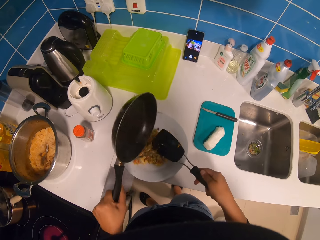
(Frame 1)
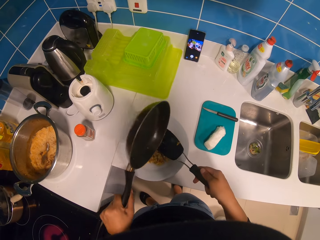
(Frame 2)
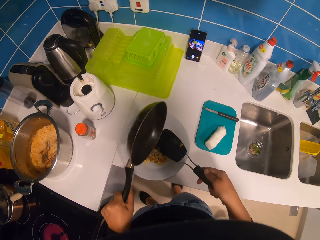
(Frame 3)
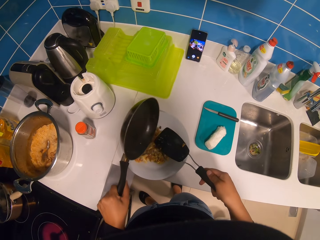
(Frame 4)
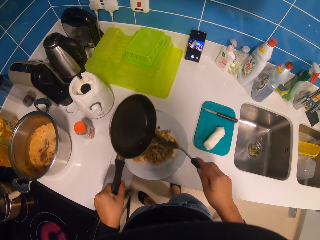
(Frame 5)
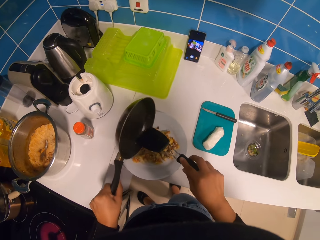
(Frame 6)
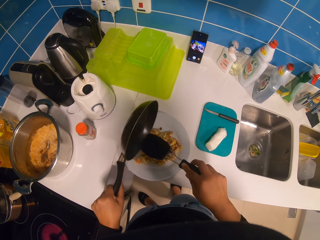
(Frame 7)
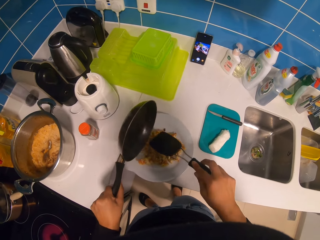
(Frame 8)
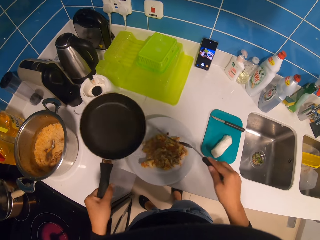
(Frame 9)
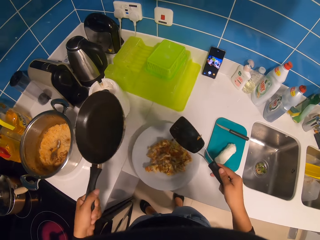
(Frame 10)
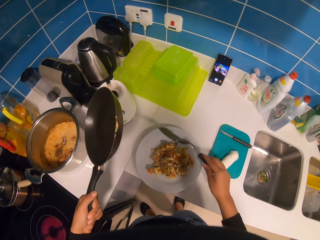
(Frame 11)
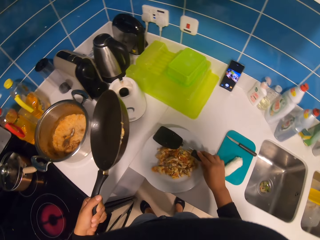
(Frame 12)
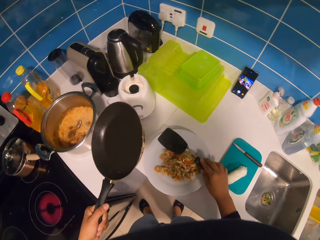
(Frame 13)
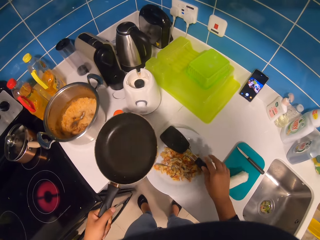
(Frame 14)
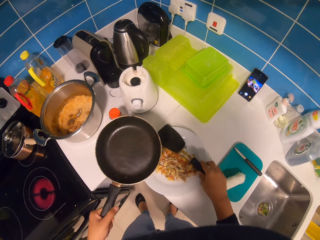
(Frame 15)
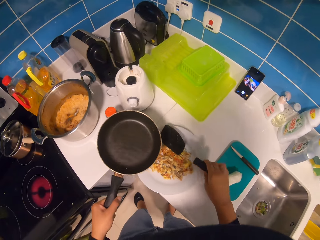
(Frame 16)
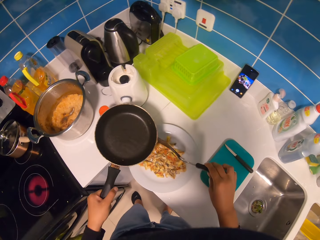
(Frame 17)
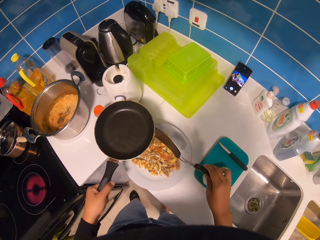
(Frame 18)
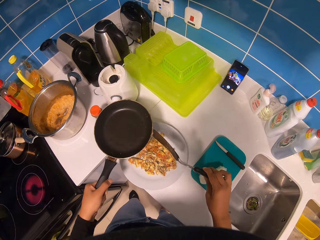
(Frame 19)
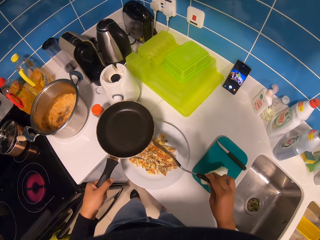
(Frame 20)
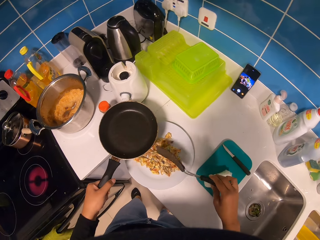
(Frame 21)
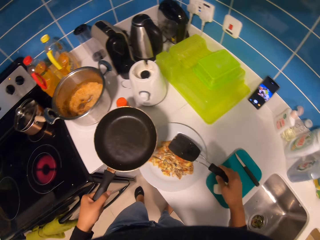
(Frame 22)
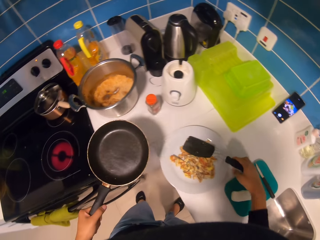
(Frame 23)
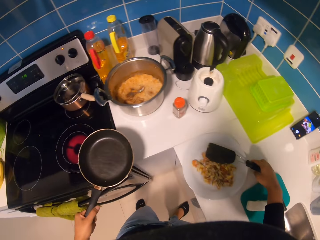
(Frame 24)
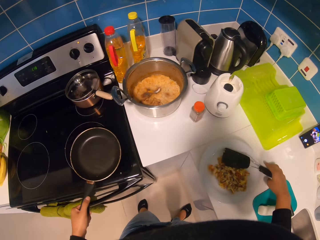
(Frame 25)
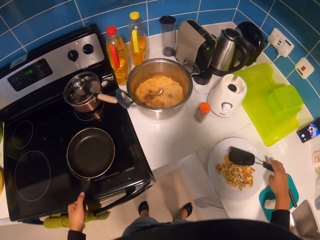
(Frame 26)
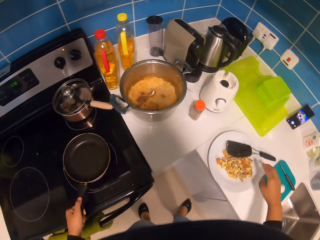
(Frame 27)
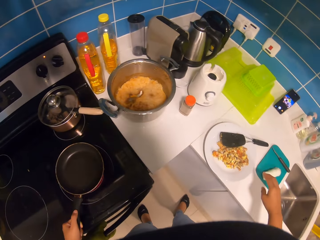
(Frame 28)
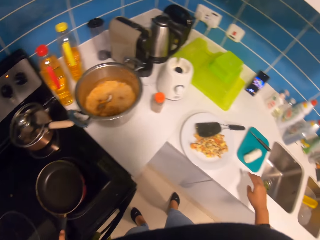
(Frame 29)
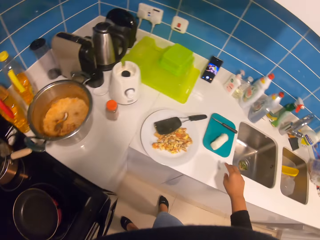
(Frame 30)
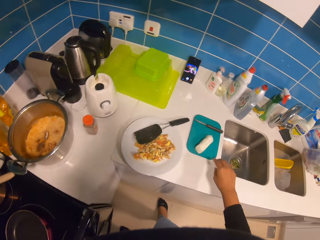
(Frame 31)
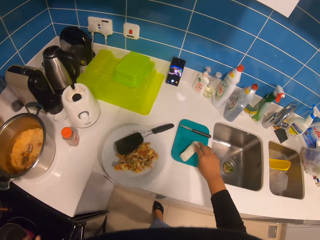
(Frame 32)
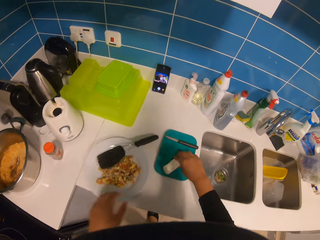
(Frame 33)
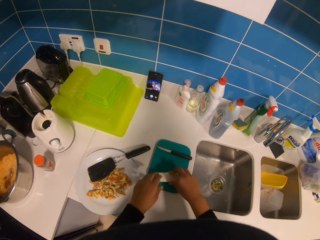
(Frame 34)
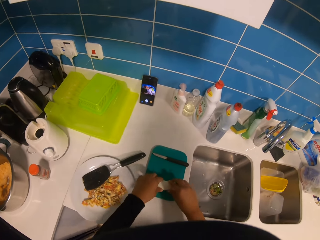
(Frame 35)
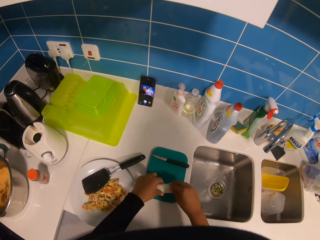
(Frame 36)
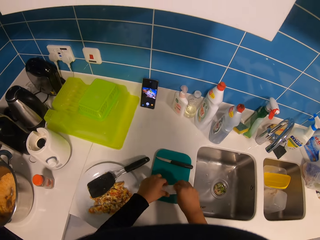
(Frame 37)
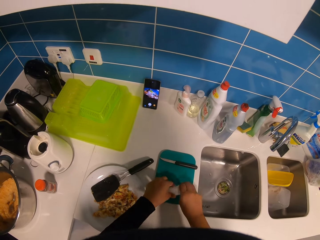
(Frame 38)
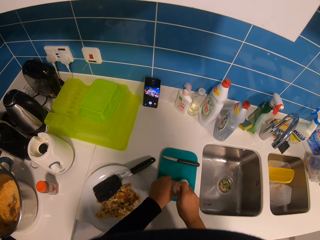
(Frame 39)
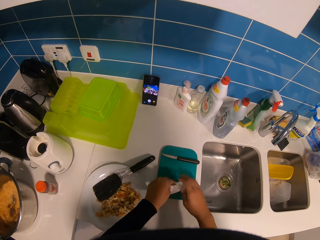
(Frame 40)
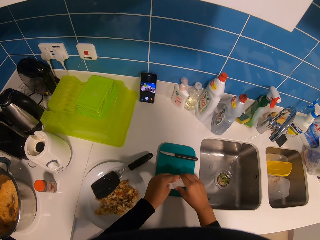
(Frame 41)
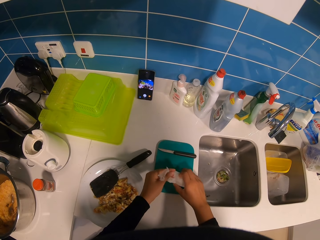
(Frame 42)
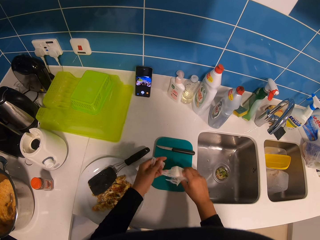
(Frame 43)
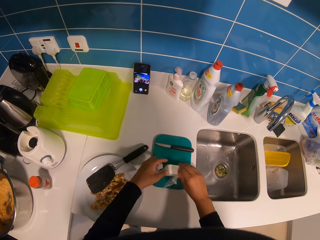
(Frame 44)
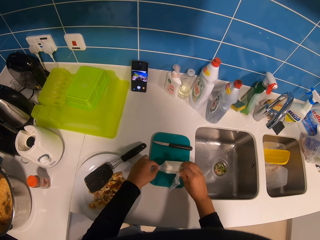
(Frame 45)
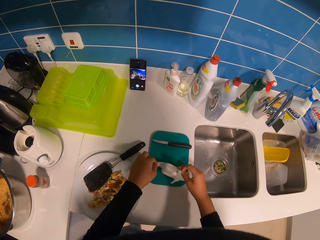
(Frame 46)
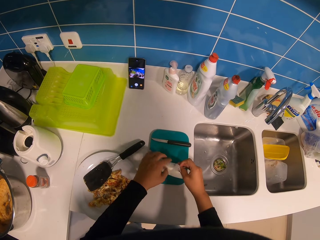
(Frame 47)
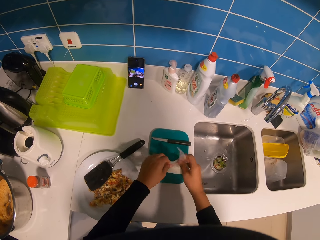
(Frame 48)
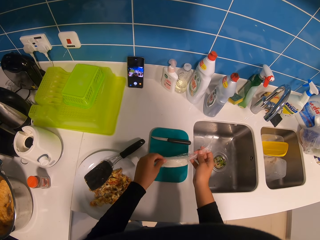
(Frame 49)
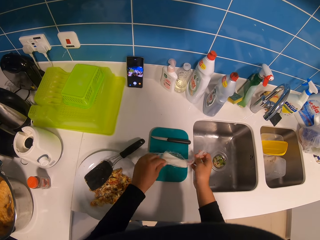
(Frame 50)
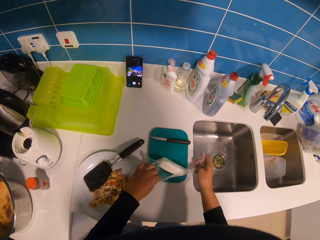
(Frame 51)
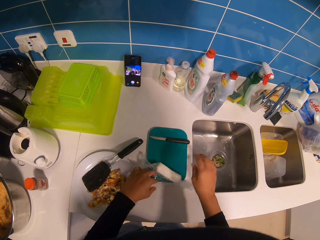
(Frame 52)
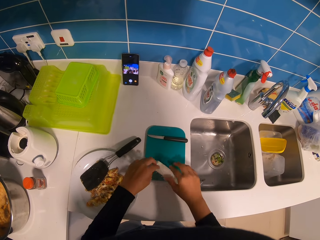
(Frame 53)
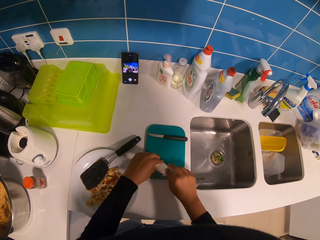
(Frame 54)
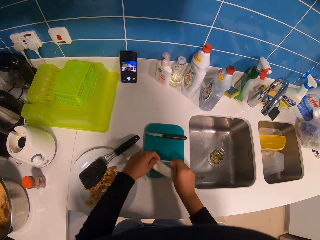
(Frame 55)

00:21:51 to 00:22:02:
The camera wearer puts a spoon on a plate. They remove eggs on the edges of a frying pan. They put the spoon on the plate. They put the frying pan on a cooker. They cut something. They unwrap butter in a paper.

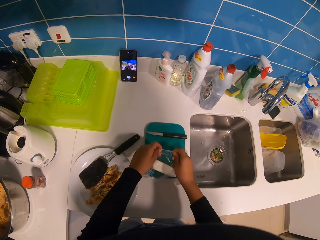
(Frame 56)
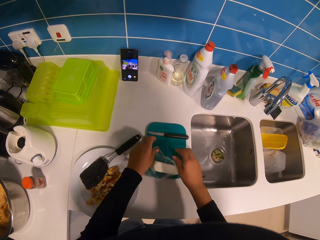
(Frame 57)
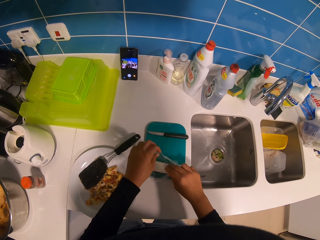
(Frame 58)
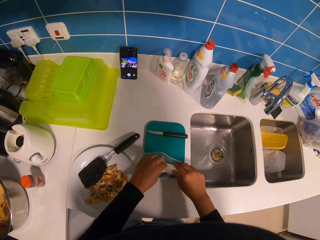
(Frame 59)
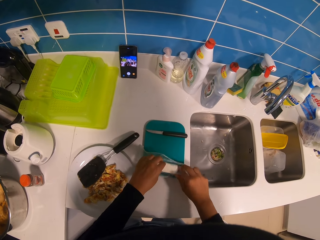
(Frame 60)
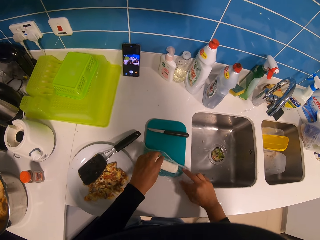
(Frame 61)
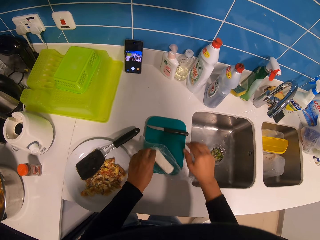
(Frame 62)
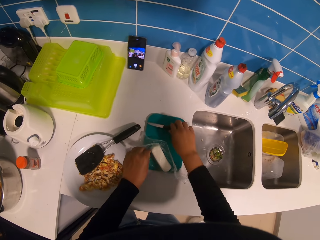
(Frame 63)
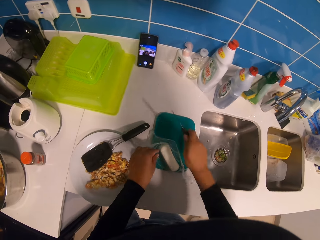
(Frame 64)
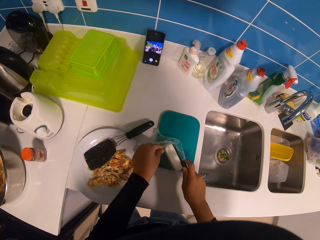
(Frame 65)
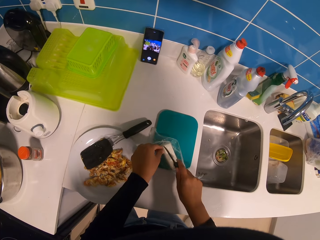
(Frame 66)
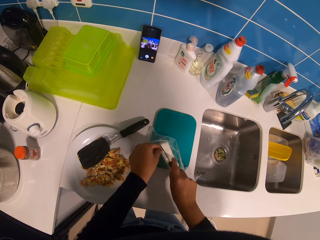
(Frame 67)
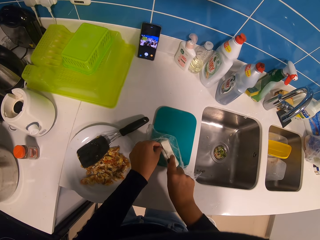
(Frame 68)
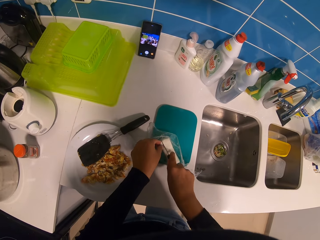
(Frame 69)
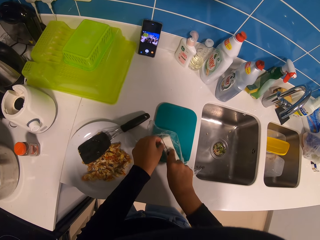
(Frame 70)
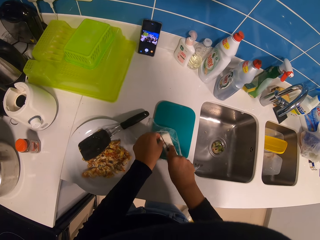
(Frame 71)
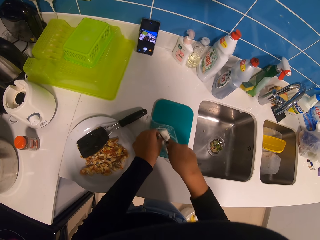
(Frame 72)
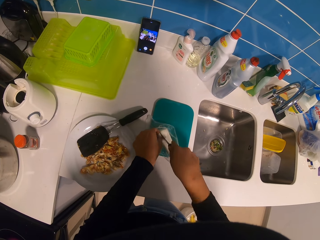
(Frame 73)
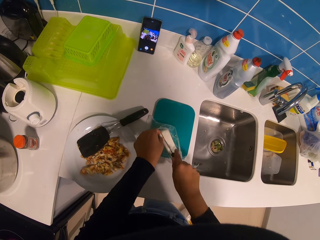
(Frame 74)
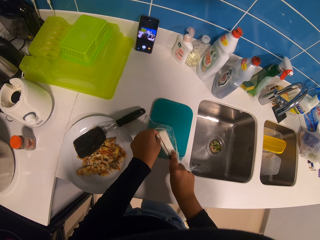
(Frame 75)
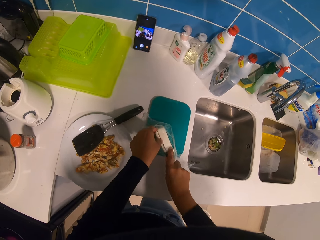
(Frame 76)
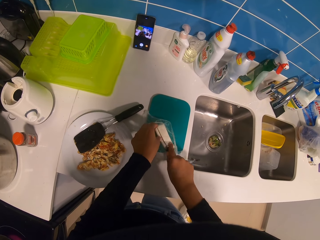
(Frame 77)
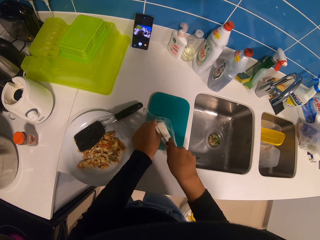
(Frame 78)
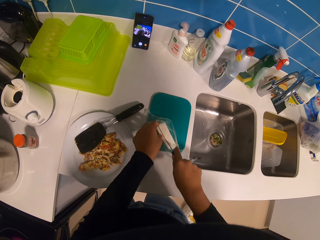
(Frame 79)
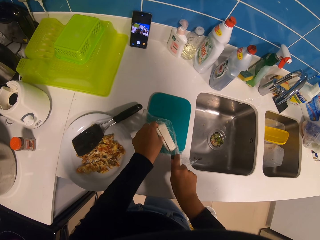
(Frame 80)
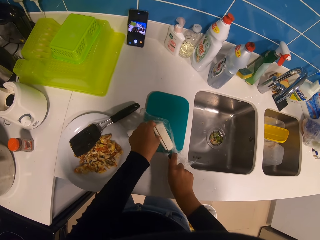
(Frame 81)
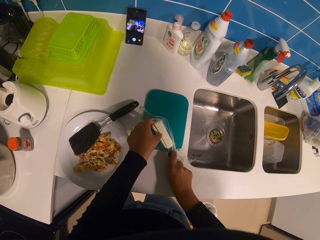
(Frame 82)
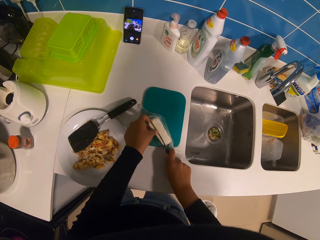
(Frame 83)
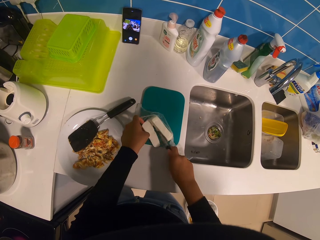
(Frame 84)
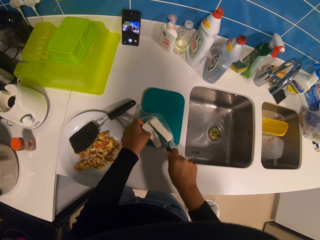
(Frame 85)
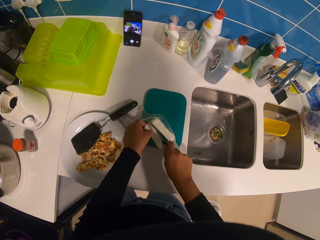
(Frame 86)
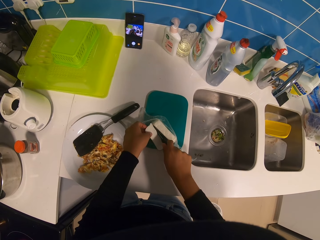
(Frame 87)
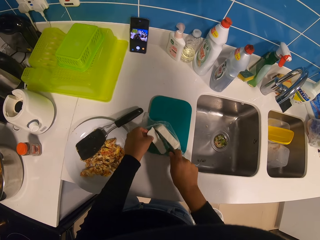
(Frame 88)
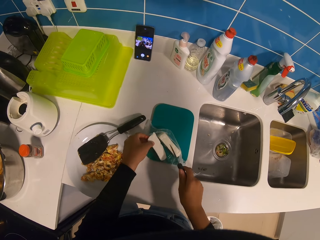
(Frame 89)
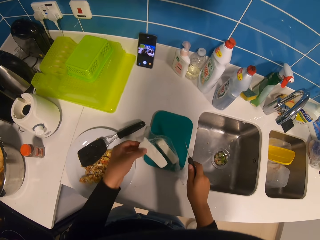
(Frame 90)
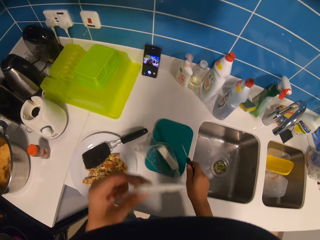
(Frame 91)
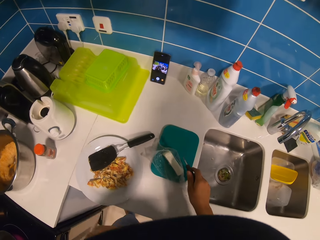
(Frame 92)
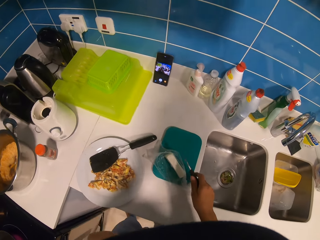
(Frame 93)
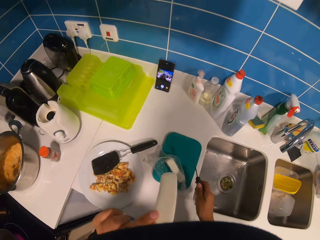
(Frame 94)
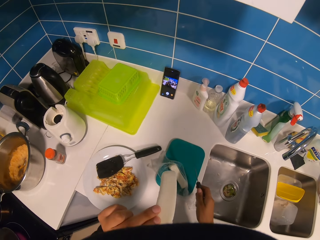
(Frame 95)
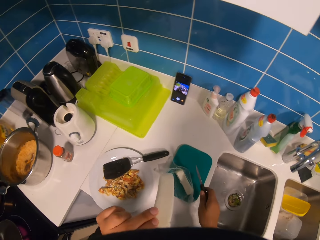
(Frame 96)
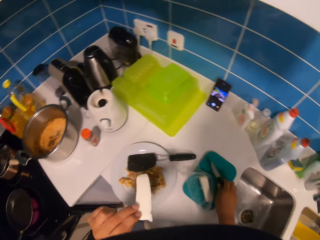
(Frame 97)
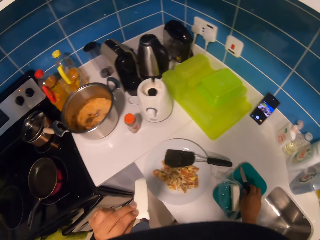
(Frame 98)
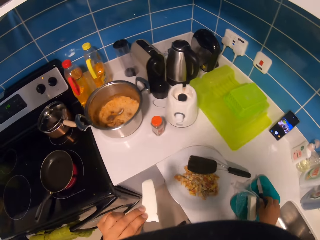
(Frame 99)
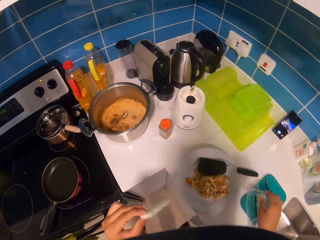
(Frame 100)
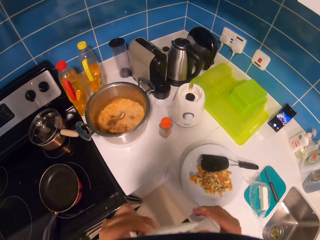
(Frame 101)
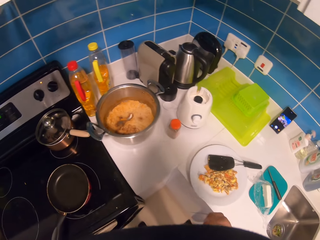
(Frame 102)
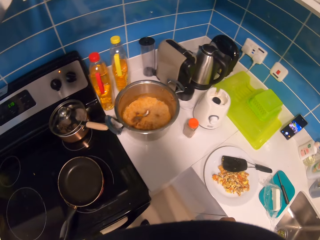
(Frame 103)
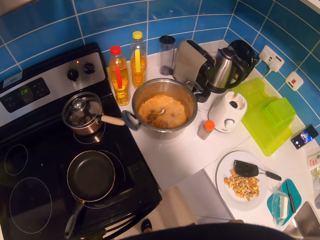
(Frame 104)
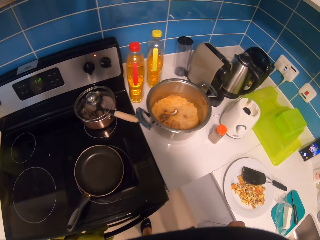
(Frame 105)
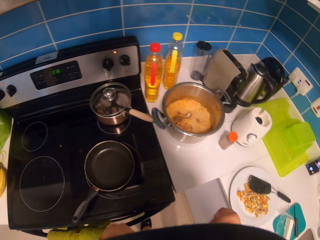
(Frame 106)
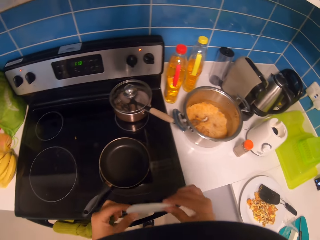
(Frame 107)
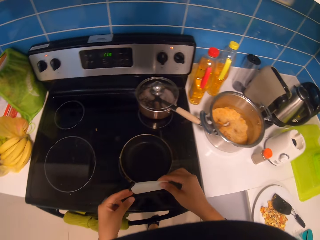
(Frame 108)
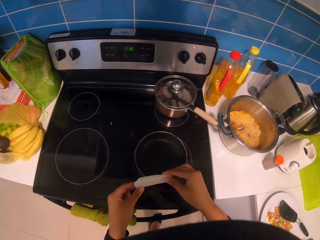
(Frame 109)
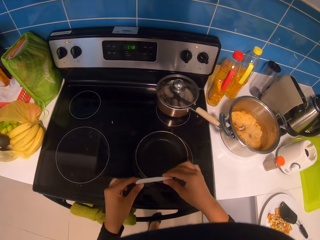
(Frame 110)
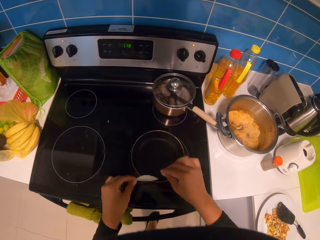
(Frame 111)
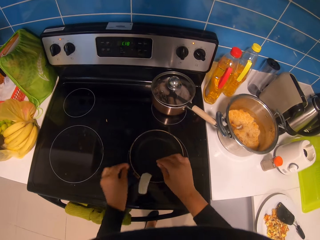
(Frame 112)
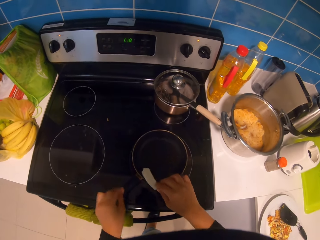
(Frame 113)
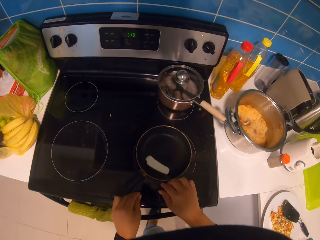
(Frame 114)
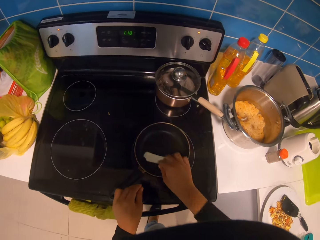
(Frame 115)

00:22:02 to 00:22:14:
The camera wearer picks up a knife on a chopping board. They cut butter. They smell the butter. They drop the butter in a frying pan.
